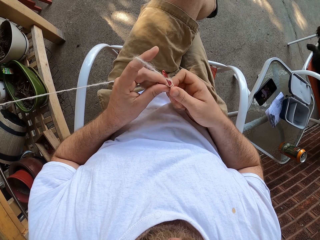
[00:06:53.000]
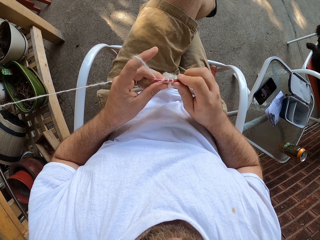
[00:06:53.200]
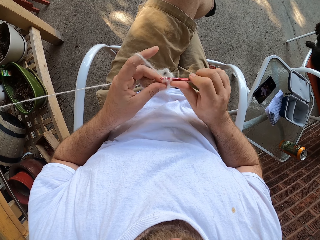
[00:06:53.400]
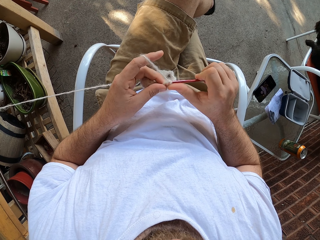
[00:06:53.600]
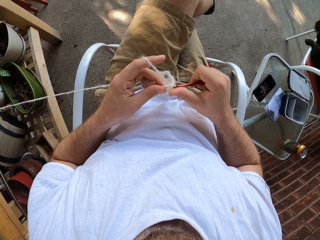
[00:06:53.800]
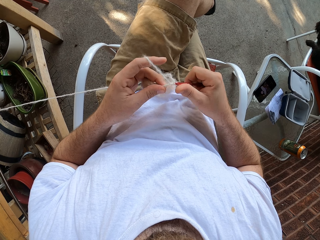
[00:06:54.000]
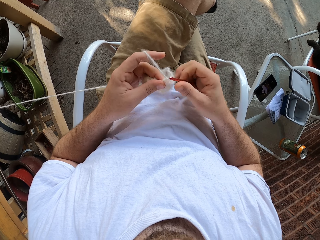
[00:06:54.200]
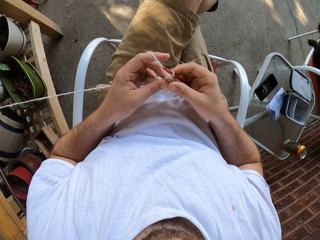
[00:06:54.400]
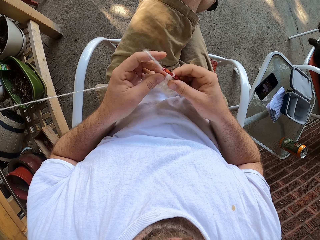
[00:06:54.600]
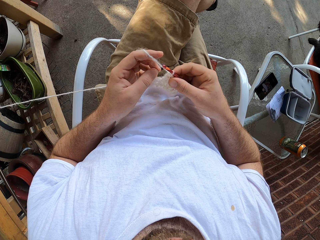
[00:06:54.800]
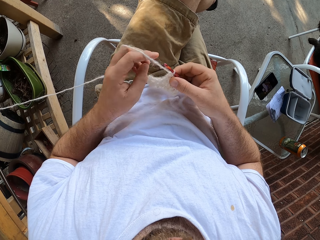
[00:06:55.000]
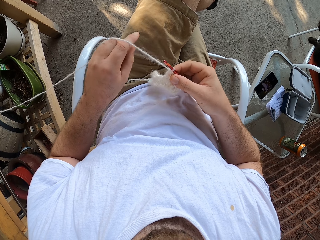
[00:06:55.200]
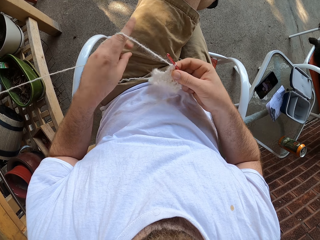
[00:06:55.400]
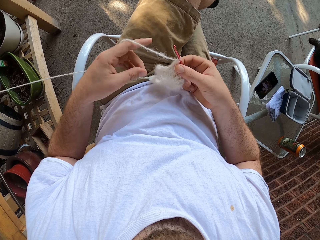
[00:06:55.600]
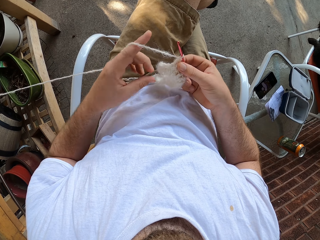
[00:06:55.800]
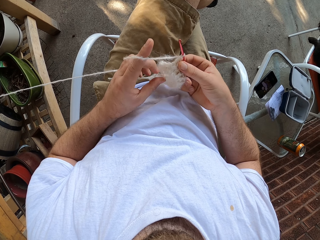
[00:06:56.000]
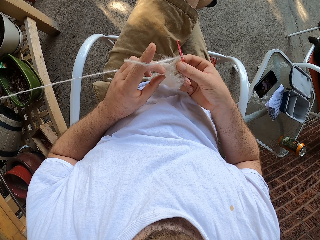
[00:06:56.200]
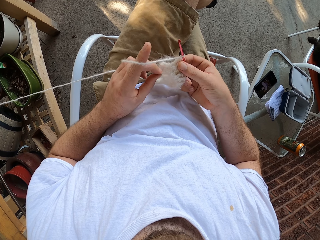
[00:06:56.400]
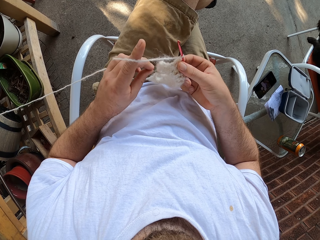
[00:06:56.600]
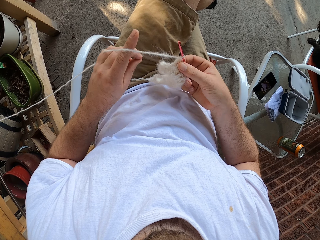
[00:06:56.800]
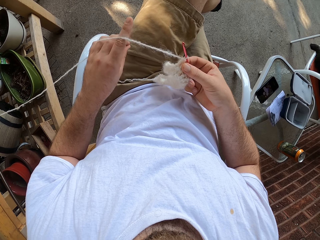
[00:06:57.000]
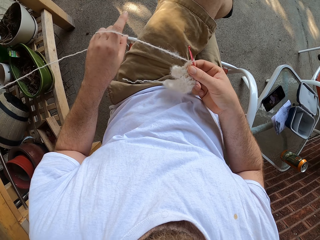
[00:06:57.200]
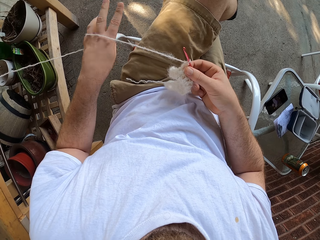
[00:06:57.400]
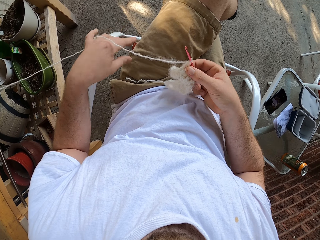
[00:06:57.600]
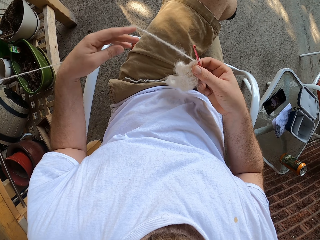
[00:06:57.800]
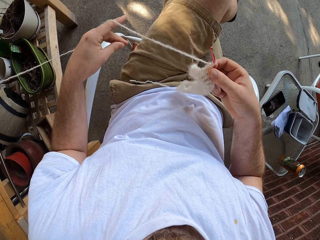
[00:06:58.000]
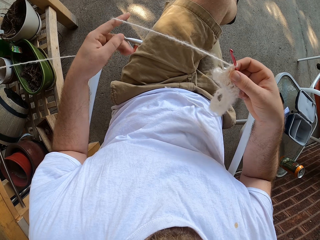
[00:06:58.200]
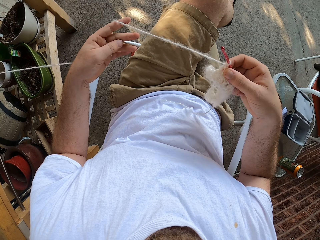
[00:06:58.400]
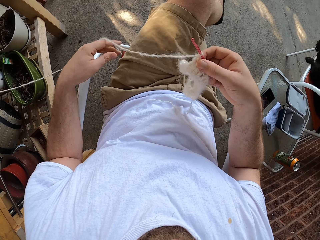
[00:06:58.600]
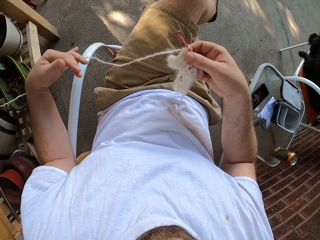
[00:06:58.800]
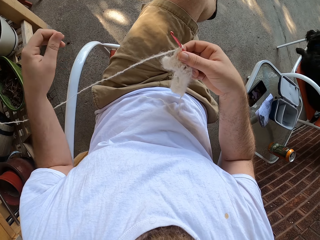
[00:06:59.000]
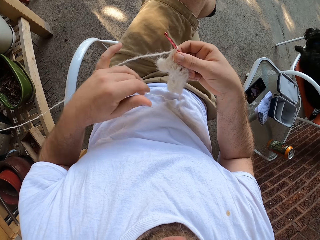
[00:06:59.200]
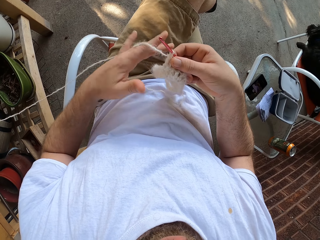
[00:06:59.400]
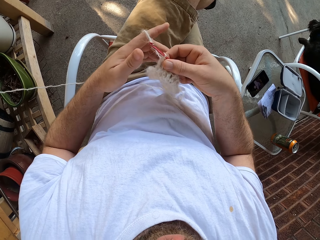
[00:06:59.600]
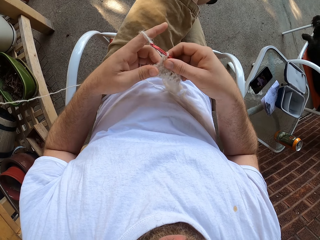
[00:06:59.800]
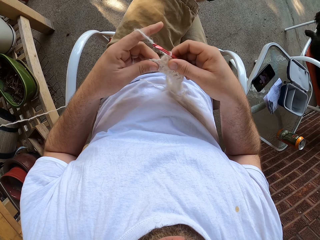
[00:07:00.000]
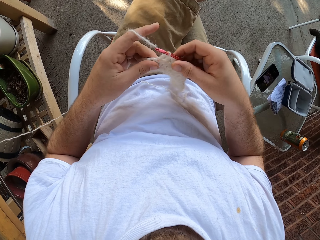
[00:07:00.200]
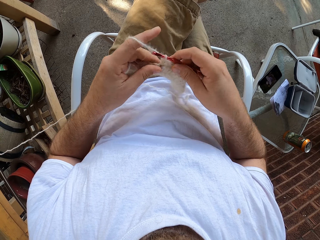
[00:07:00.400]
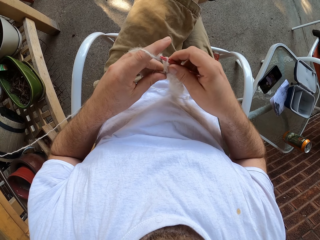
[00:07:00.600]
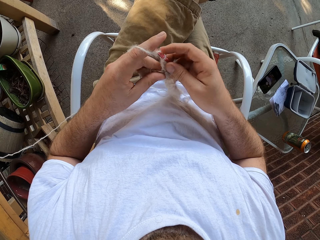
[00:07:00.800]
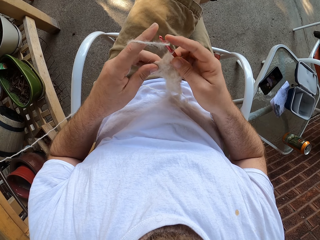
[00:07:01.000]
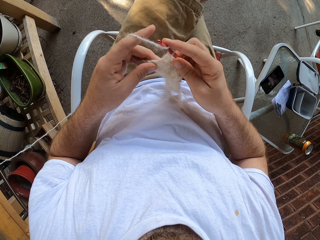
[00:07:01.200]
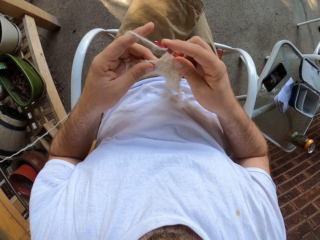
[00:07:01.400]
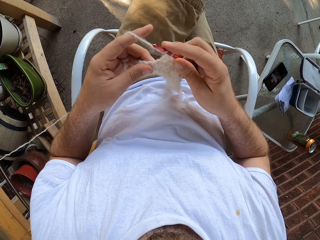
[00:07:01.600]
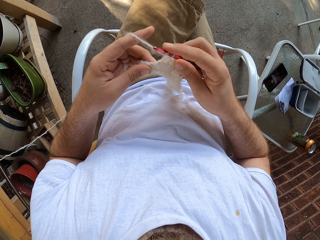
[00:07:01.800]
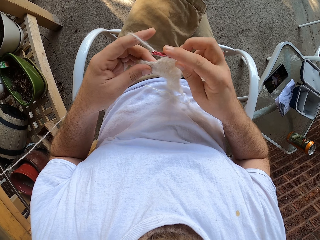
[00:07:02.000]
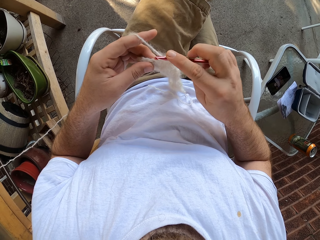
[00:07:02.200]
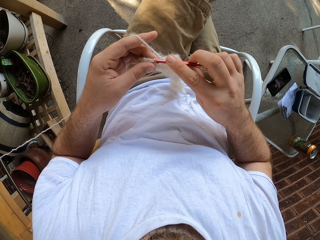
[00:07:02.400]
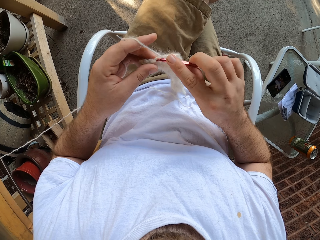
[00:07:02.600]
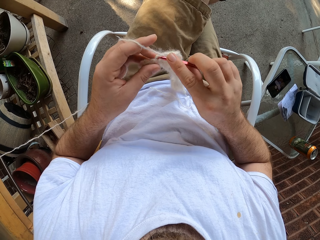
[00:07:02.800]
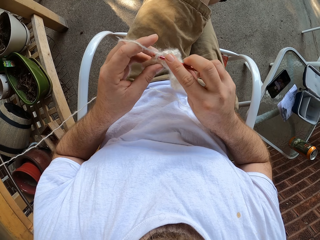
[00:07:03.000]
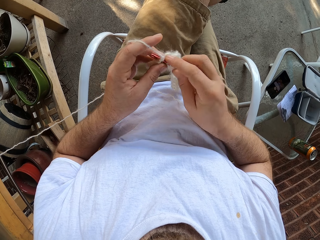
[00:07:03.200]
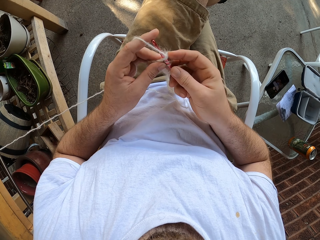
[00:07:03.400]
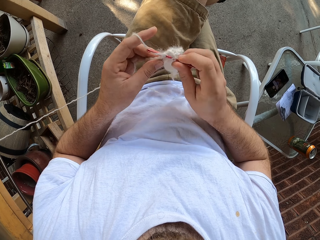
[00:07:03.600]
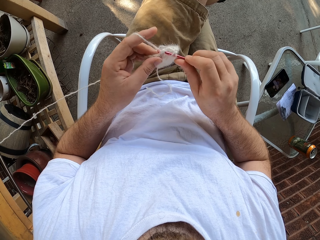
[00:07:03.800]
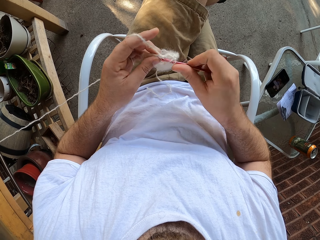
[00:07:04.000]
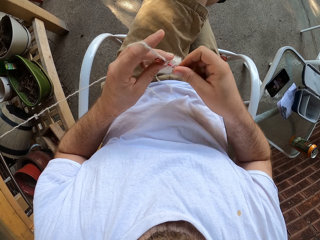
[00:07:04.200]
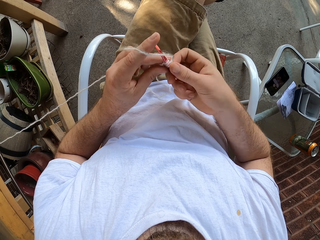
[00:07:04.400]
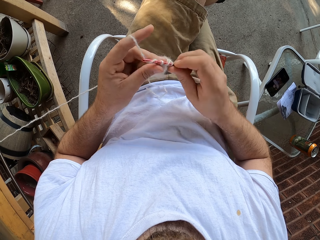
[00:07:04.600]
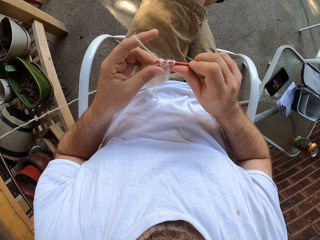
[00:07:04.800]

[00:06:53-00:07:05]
The camera wearer pulls loose yarn ends from the fabric. They unroll yarn from the finger. They knit the fabric with a crochet.

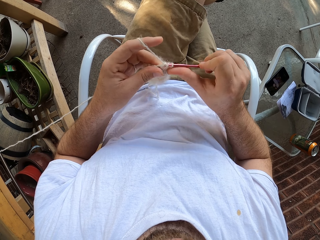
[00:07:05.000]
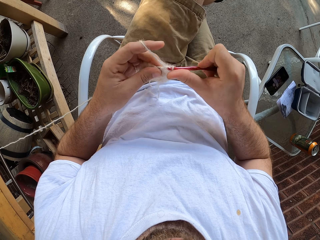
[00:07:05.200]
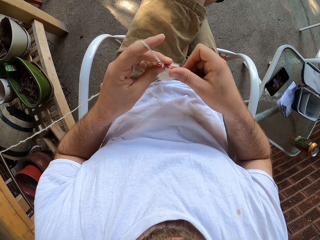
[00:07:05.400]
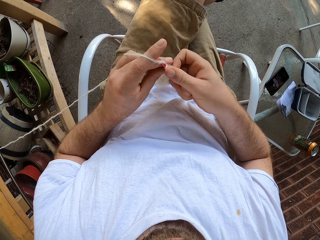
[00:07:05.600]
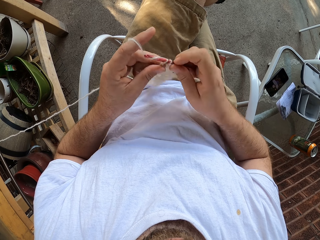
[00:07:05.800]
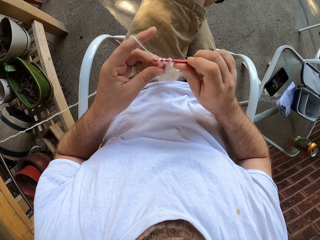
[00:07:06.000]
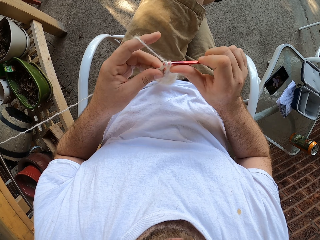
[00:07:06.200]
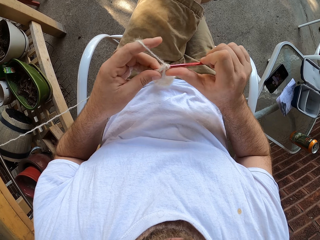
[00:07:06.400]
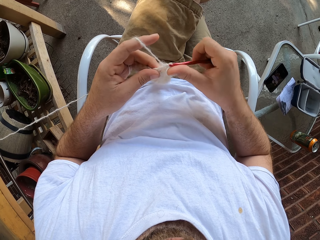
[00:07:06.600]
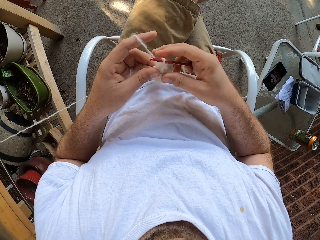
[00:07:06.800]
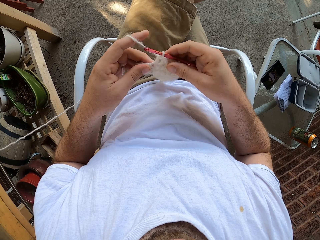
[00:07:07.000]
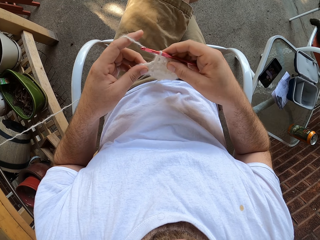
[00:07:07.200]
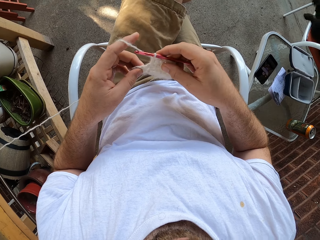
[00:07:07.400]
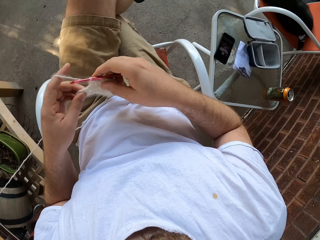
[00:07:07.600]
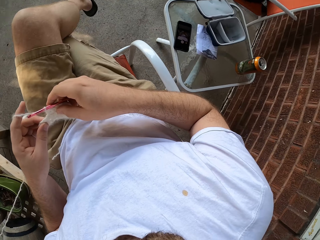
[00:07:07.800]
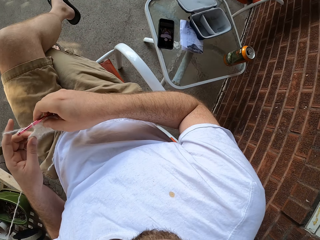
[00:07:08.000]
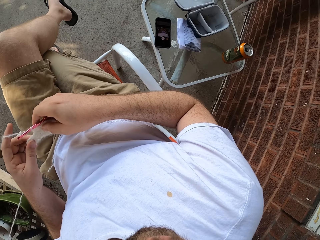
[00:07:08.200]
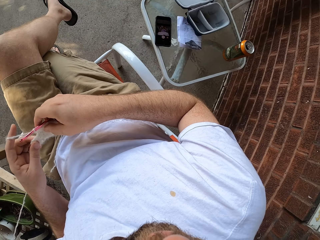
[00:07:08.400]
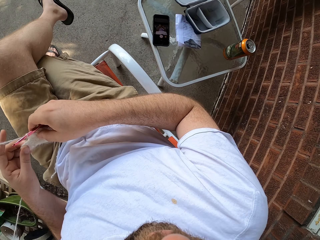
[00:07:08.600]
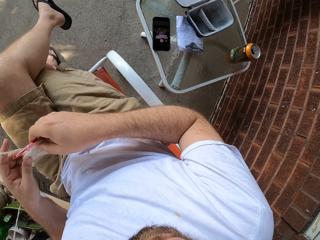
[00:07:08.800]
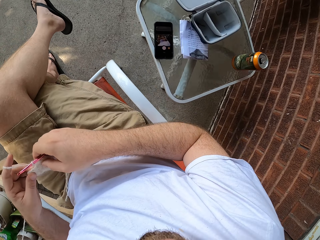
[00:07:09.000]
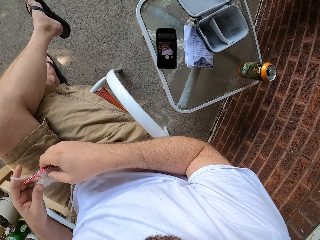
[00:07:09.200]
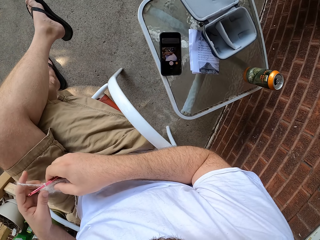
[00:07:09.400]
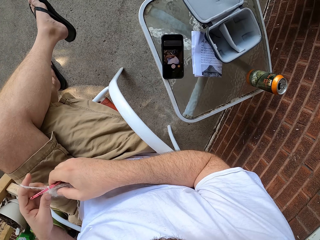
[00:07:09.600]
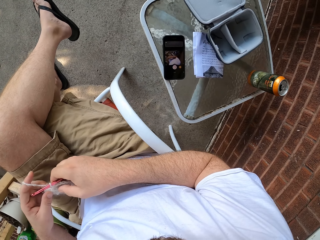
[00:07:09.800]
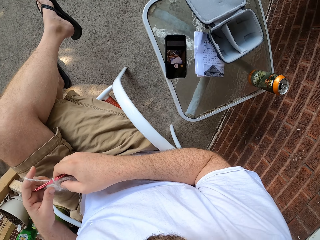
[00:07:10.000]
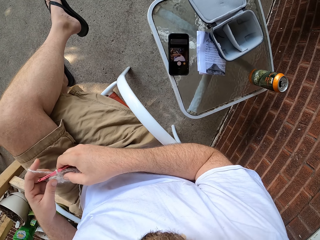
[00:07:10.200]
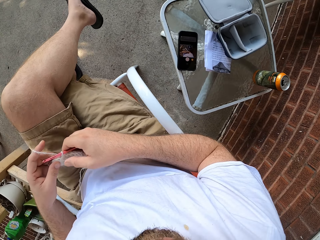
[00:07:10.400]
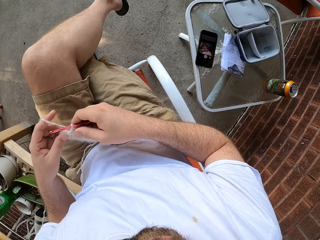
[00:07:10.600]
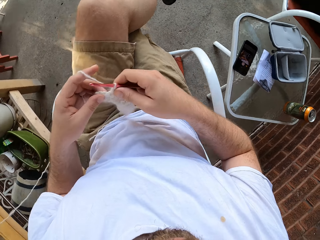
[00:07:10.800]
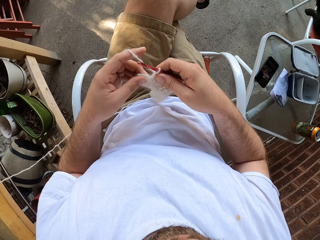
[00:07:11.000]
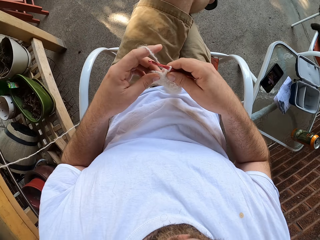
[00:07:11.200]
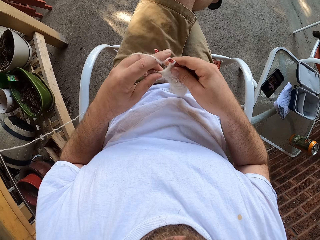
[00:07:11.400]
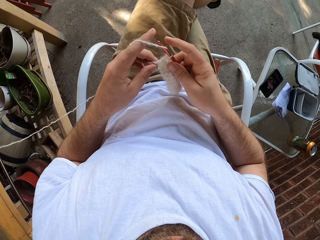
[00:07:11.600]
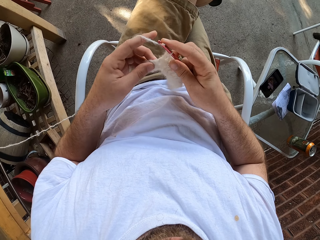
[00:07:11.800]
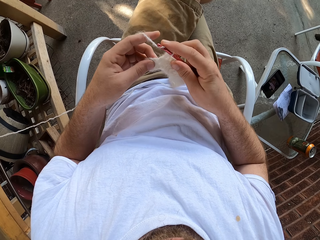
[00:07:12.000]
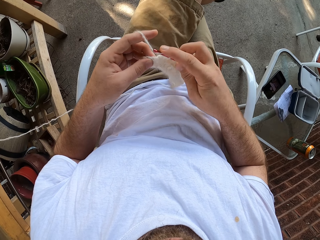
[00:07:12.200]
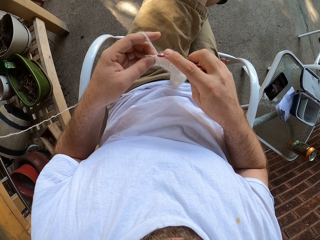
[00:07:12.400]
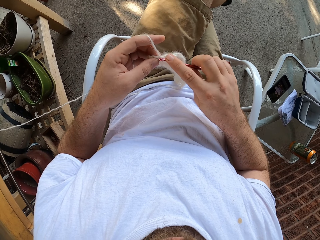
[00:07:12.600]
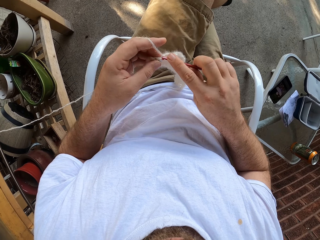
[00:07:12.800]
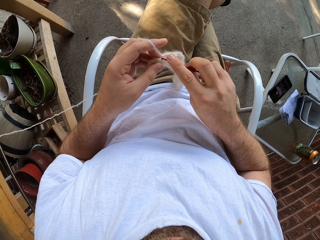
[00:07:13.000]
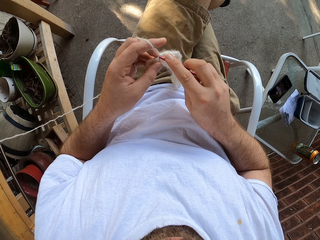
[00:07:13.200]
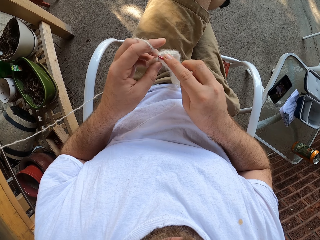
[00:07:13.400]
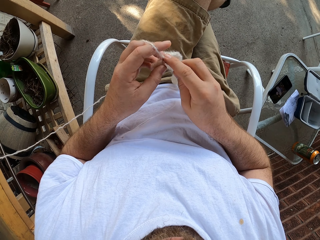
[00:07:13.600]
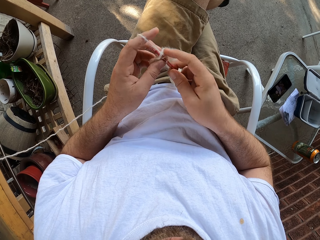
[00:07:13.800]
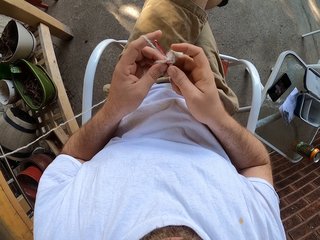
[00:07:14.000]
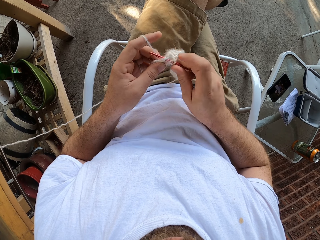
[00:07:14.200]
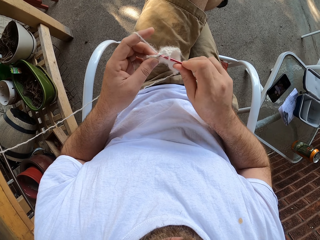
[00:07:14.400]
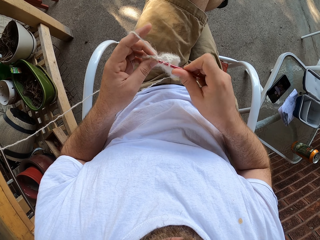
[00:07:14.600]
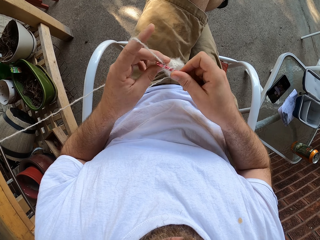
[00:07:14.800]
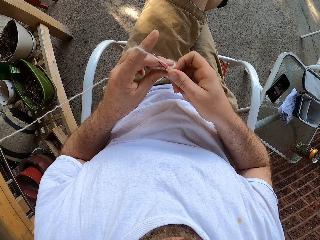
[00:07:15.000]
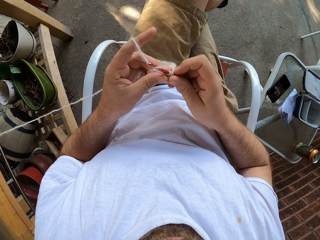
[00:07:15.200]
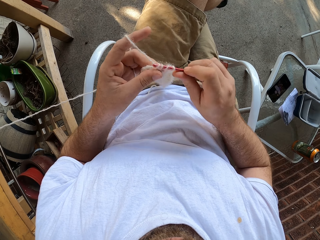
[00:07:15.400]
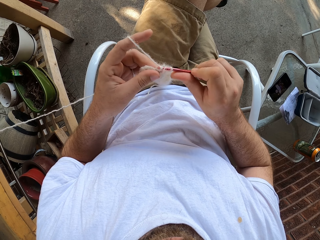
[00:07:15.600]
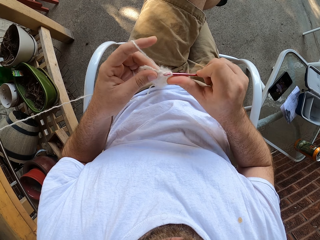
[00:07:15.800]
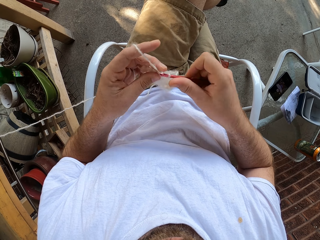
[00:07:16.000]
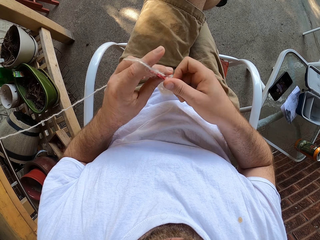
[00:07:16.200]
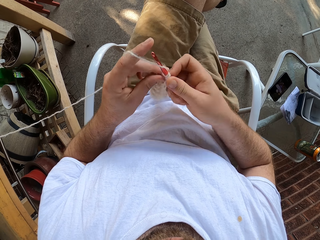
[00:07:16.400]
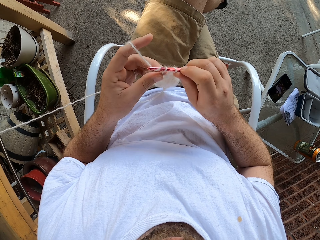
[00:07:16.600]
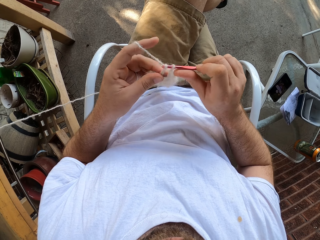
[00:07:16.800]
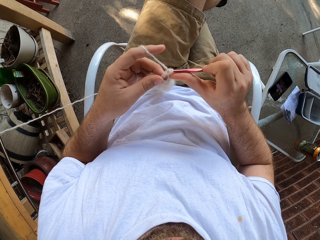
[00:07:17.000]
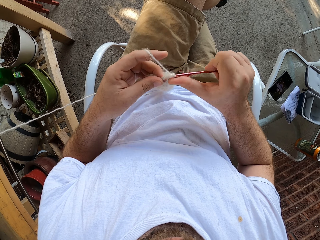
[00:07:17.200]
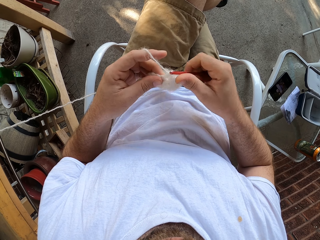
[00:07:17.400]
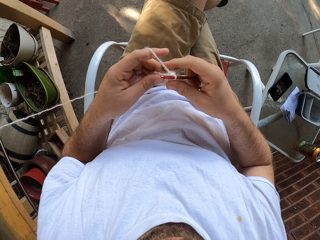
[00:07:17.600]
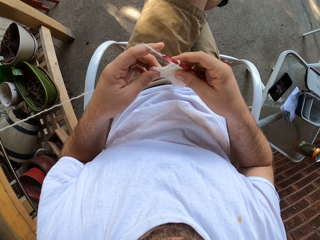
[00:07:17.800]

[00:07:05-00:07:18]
The camera wearer turns left. They look at a phone. They knit a fabric with a crochet.
